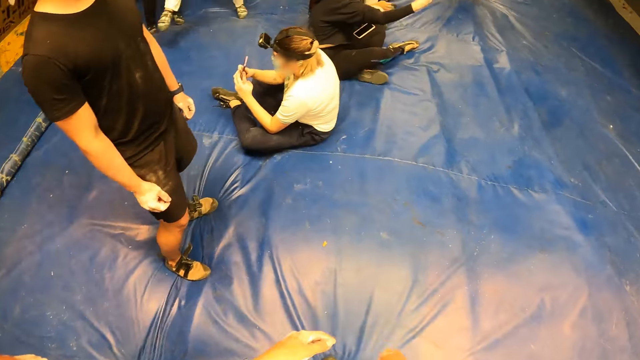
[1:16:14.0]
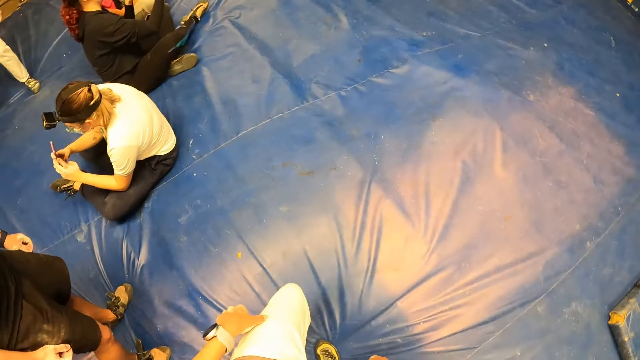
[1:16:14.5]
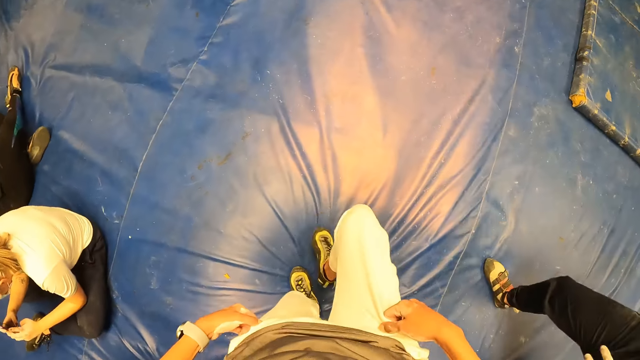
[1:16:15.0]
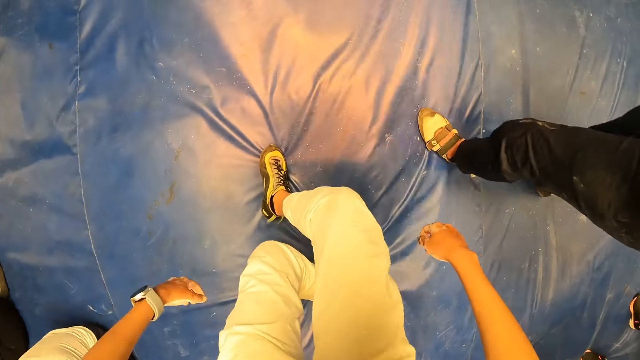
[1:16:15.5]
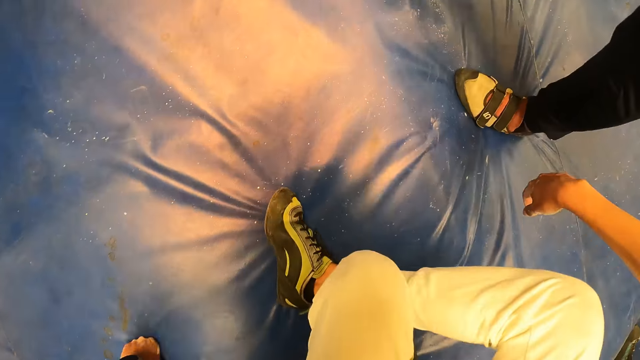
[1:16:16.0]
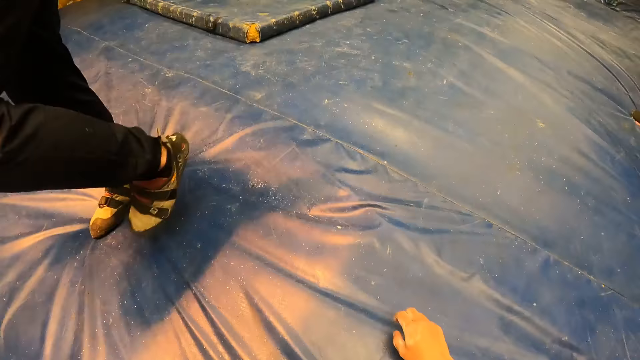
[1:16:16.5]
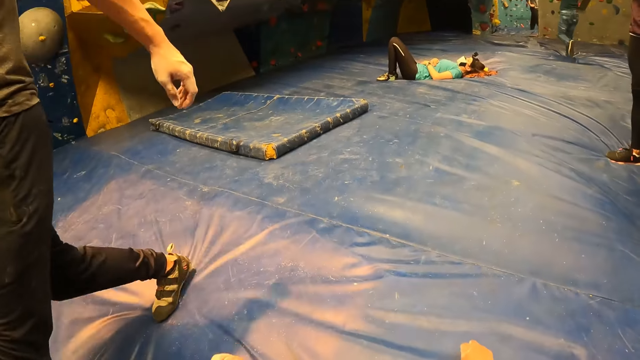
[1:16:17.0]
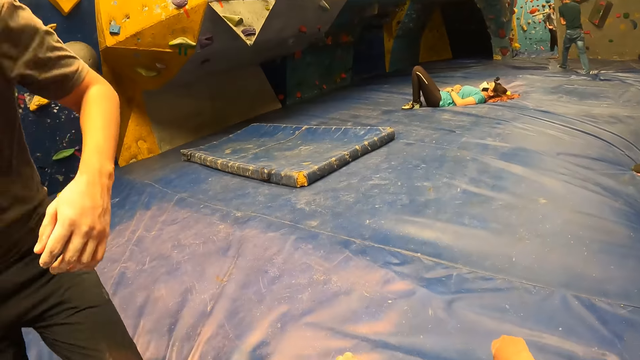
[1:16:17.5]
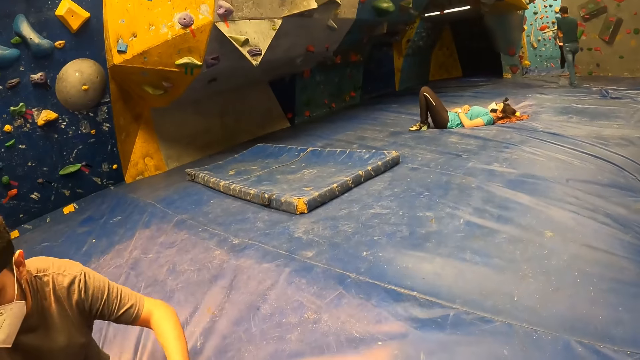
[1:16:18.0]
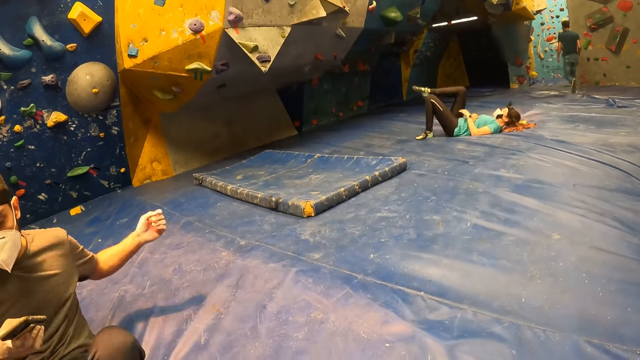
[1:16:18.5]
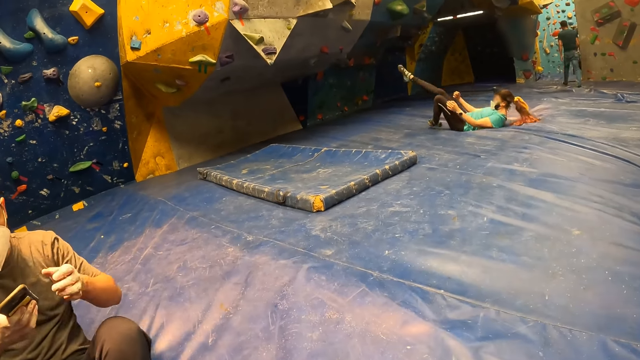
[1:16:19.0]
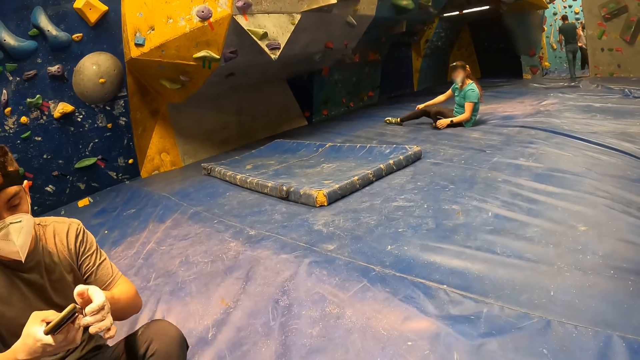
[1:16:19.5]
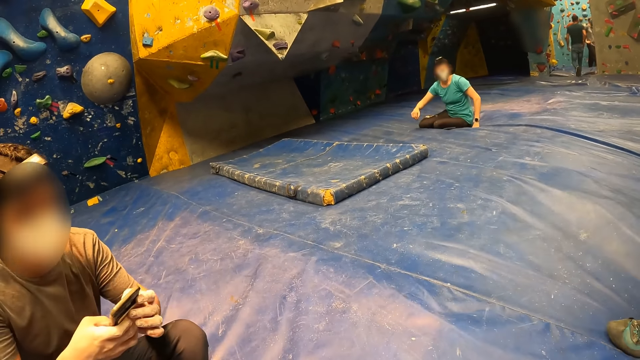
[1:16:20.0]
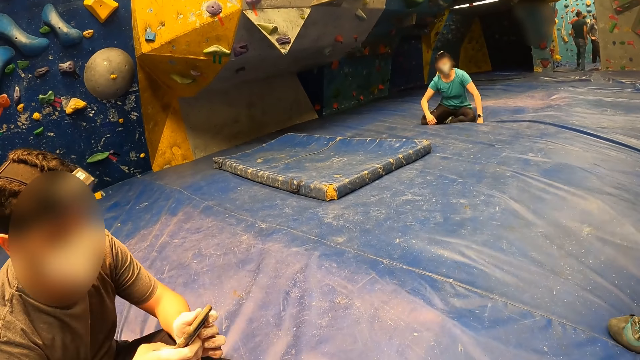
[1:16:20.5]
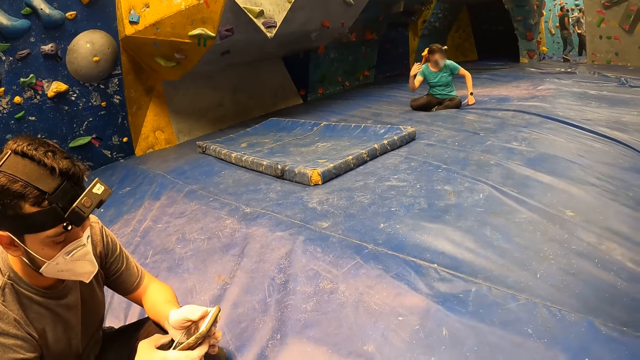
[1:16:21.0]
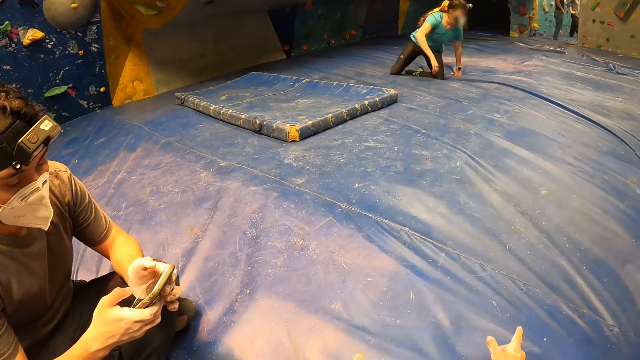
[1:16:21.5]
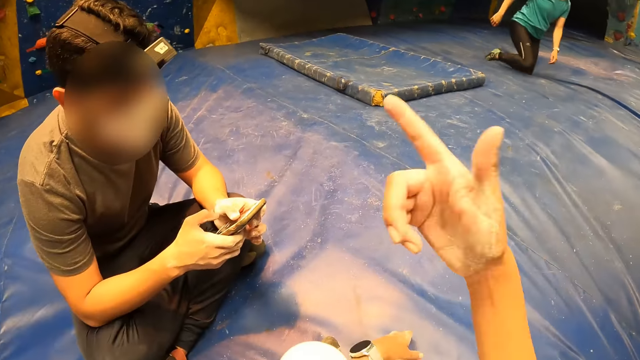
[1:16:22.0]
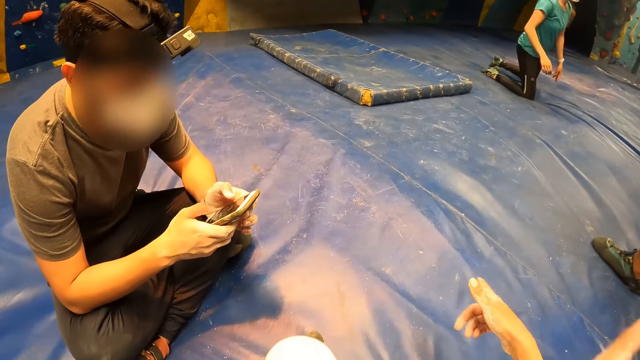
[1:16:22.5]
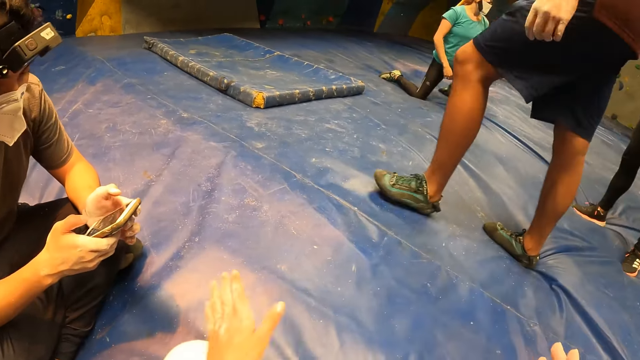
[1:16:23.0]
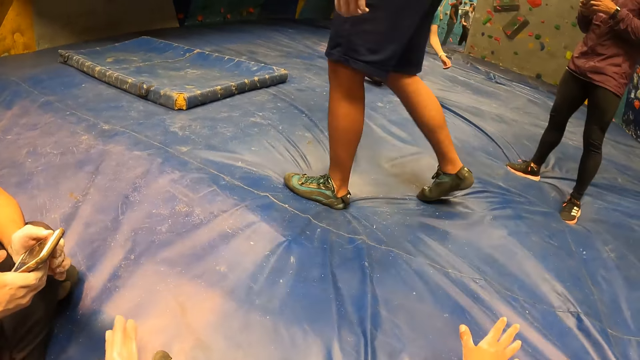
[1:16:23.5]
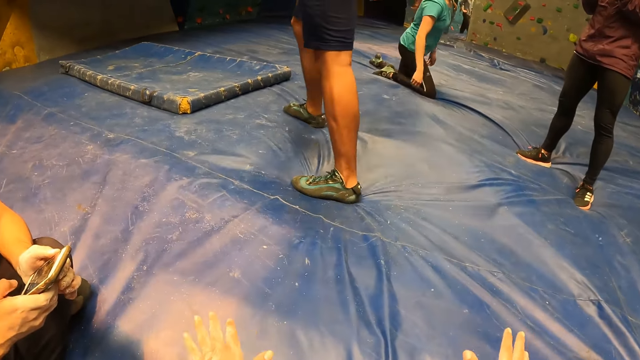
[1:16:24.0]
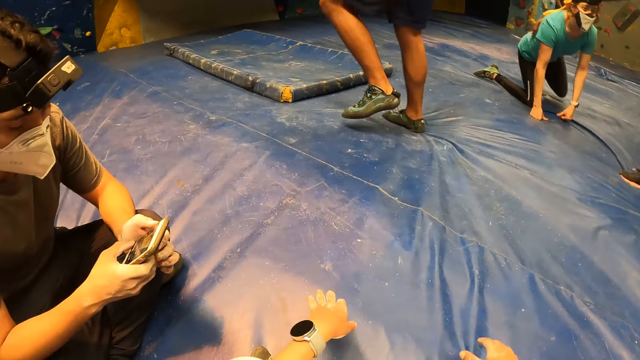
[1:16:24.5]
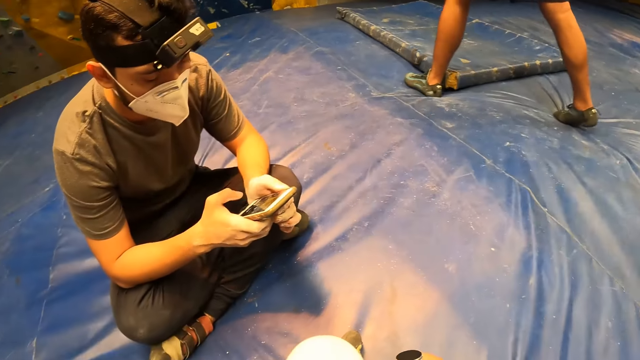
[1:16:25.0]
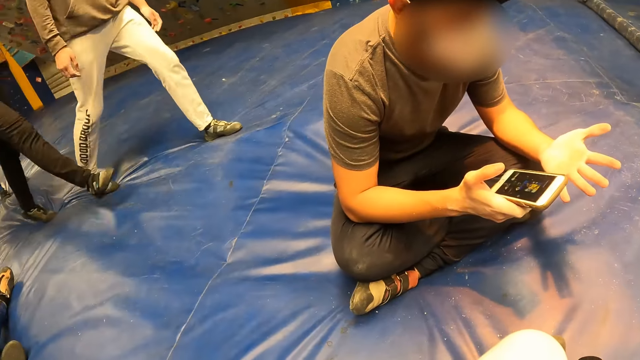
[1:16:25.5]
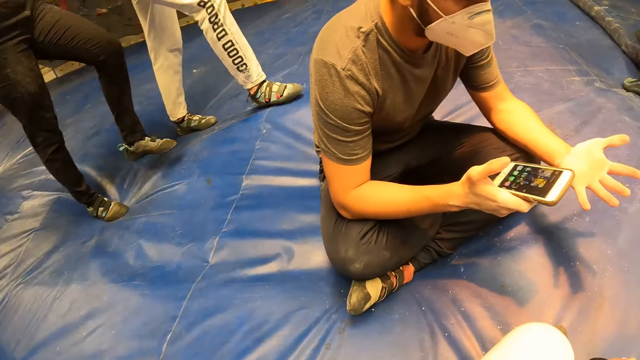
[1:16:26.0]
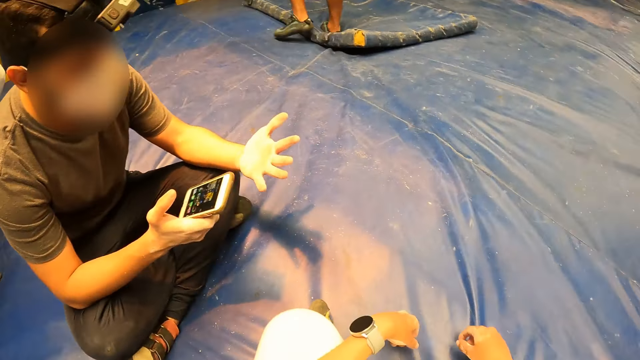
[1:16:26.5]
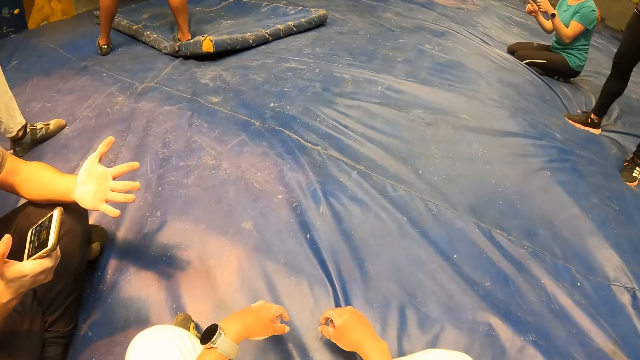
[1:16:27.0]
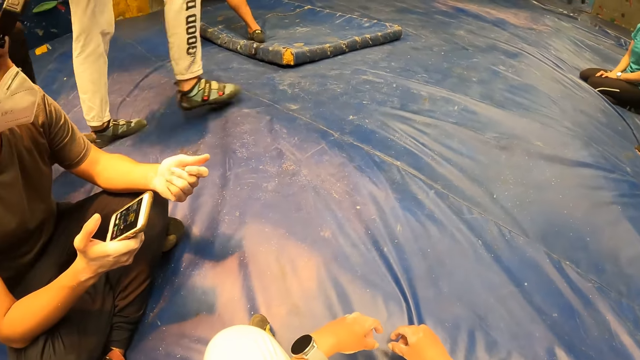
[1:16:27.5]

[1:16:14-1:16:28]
The camera wearer adjusts her trousers with her hands. She sits down on the blue mat. A man operates a phone in his hands. The man interacts with the camera wearer. The camera wearer makes a hand gesture and interacts with the man.

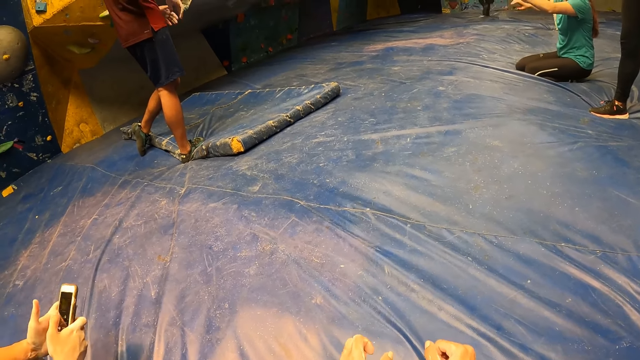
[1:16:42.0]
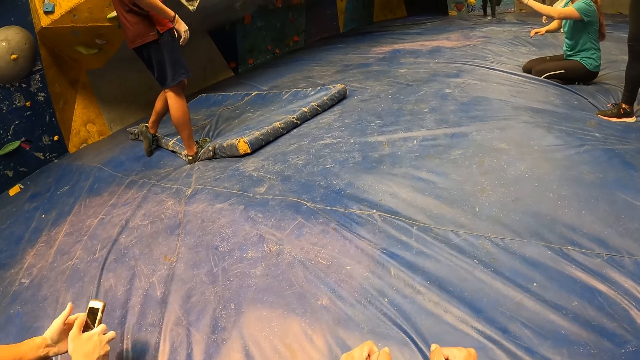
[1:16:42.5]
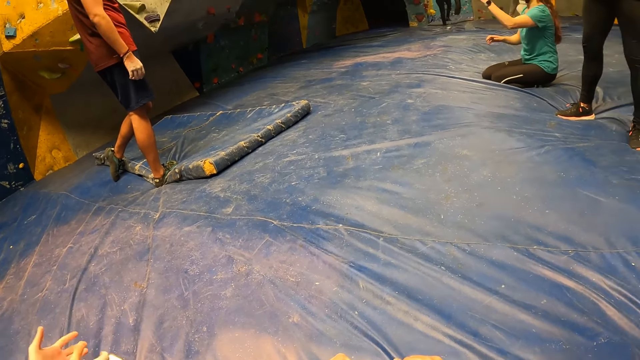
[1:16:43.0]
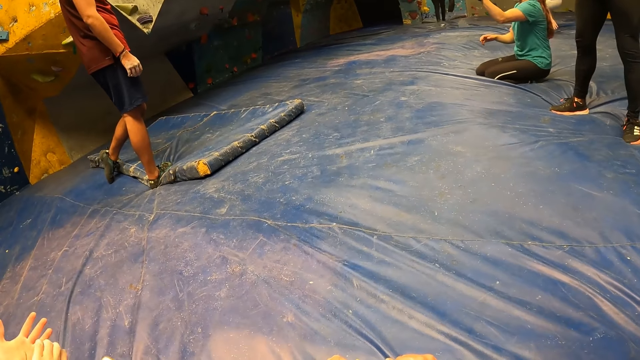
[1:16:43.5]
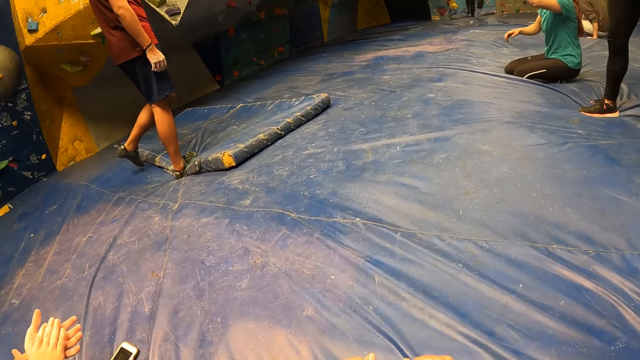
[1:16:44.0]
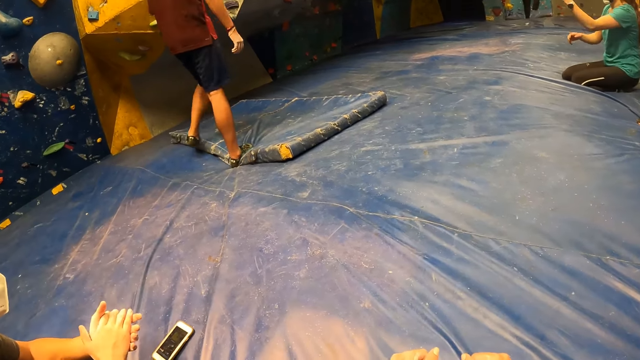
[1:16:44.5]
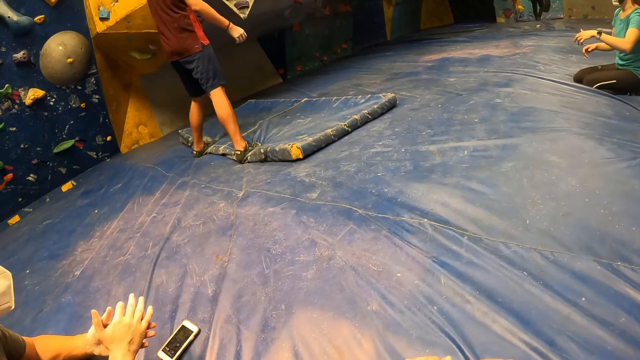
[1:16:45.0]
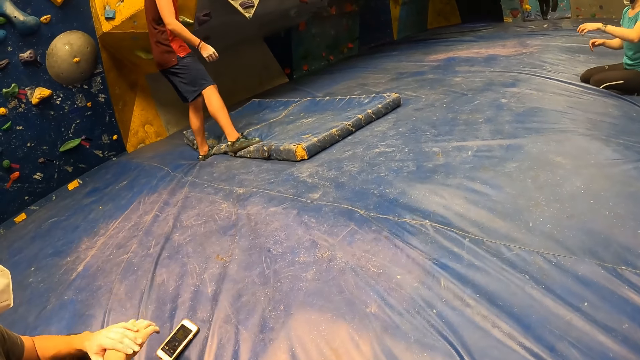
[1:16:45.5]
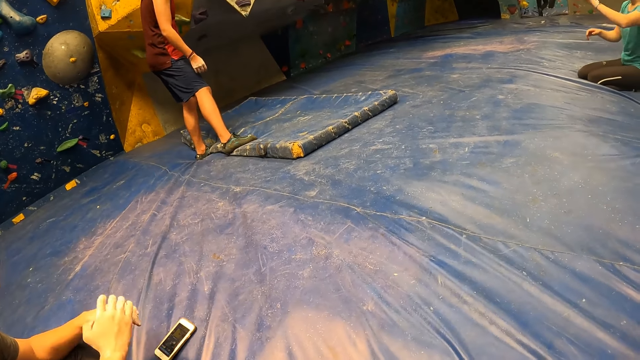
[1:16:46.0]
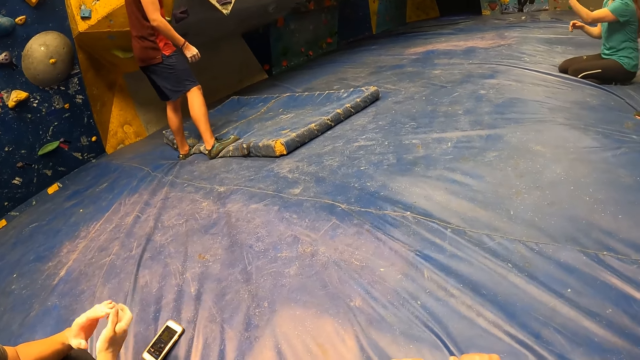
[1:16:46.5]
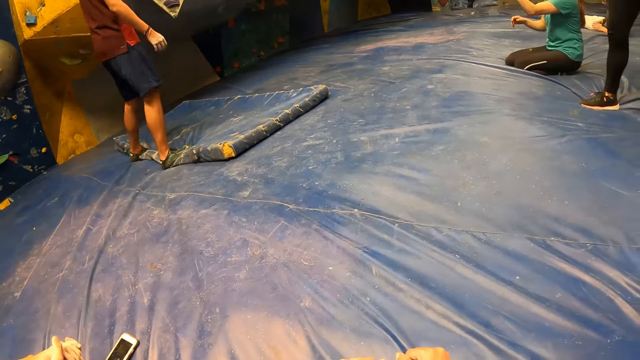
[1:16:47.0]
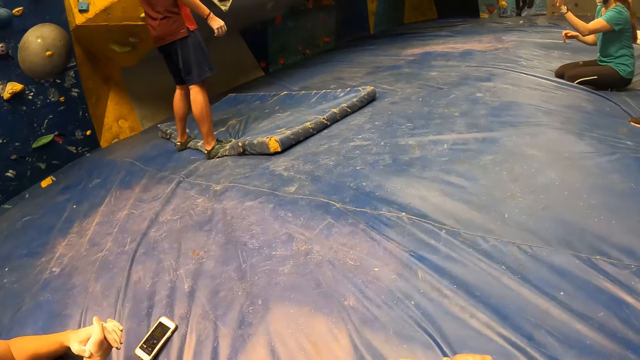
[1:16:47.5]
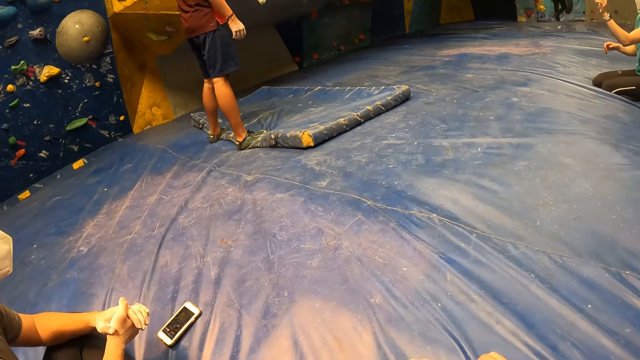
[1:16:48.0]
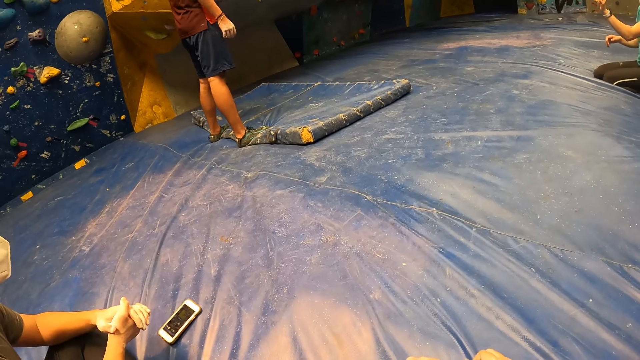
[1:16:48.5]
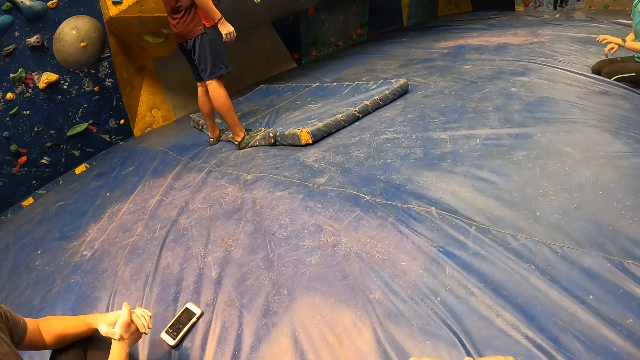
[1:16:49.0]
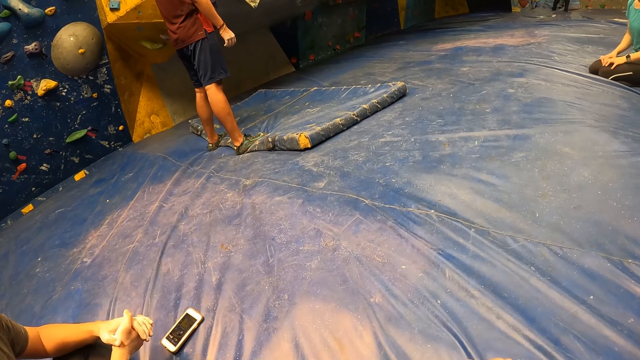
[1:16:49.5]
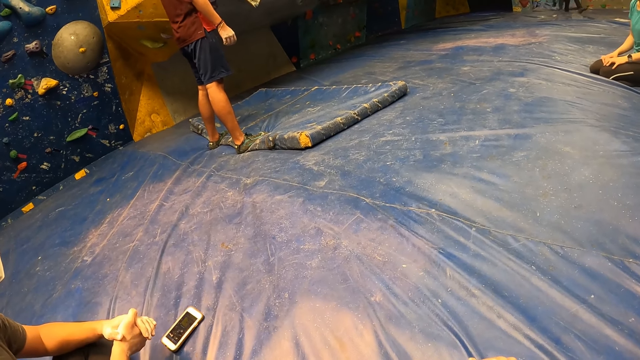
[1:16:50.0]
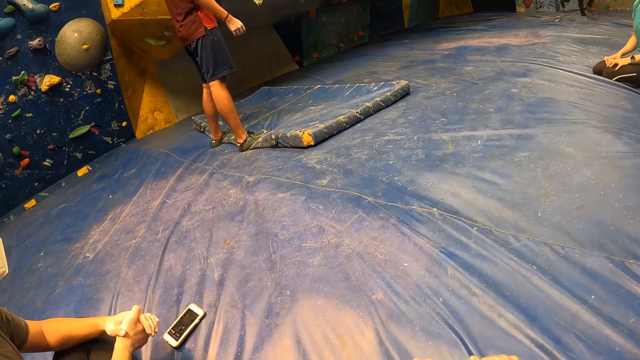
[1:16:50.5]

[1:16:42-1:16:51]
A man rubs his hands together.
